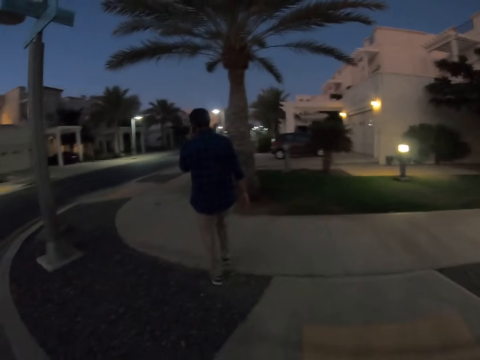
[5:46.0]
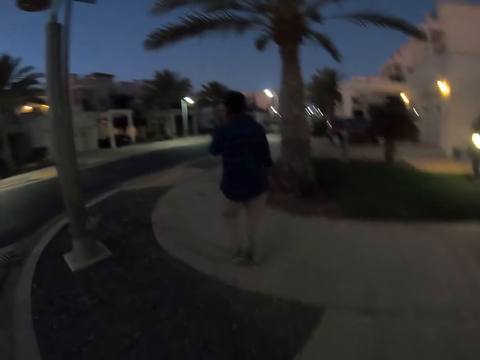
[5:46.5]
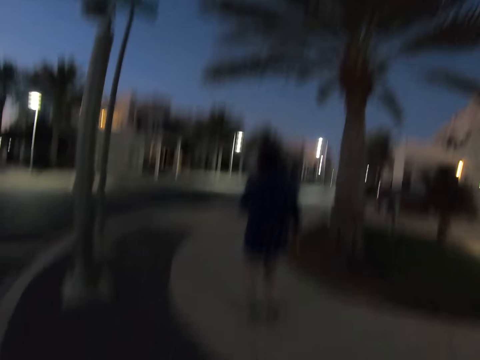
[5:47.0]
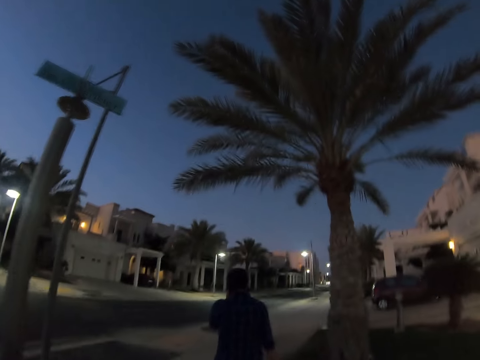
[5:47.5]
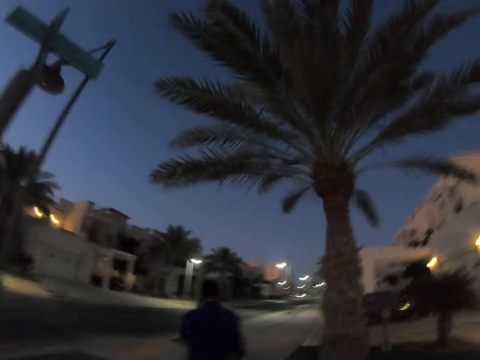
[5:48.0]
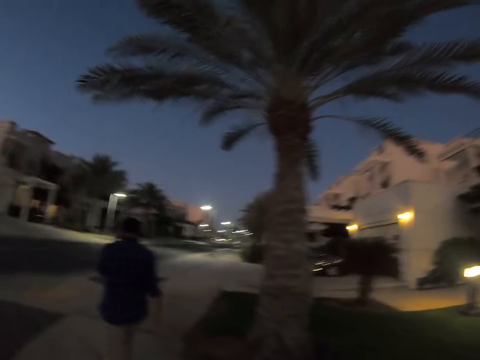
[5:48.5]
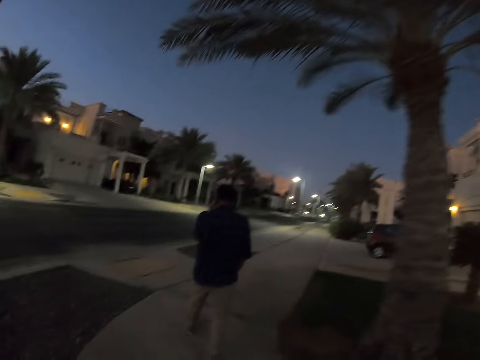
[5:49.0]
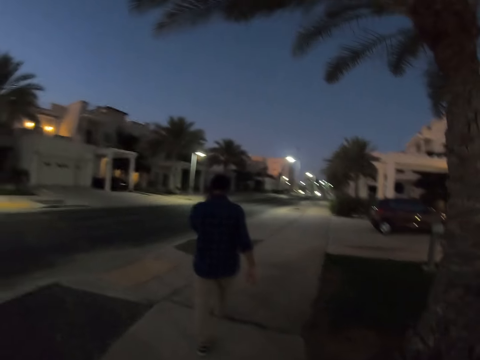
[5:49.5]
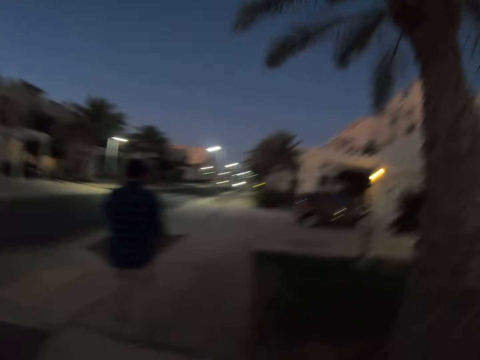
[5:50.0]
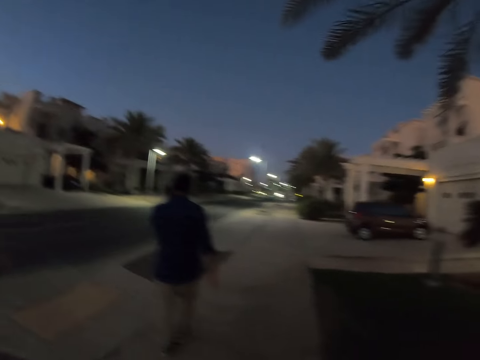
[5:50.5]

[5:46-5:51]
The camera wearer walks on the pavement.

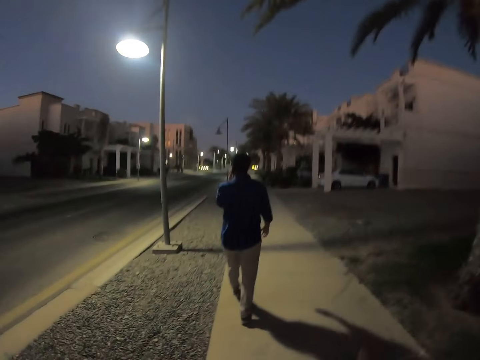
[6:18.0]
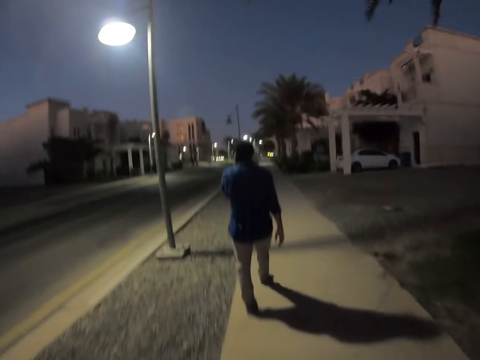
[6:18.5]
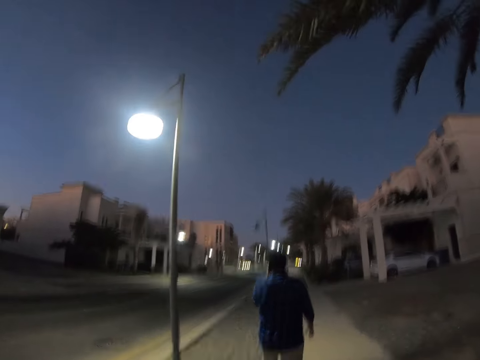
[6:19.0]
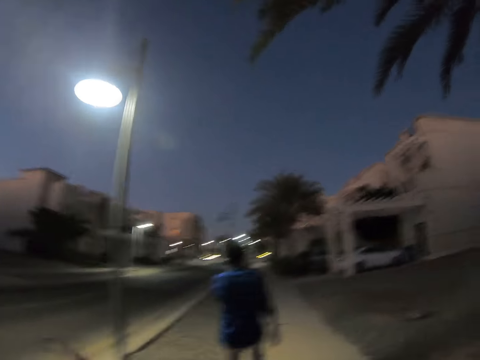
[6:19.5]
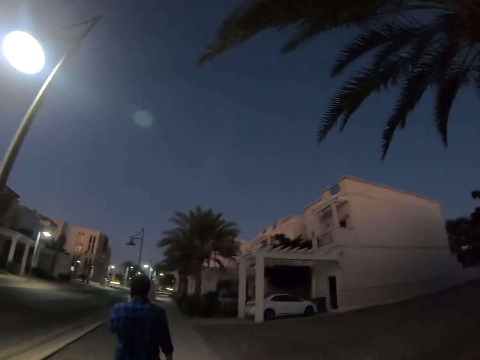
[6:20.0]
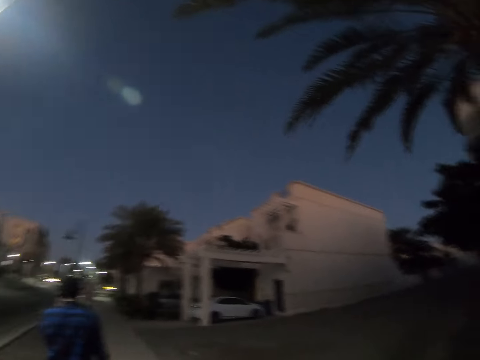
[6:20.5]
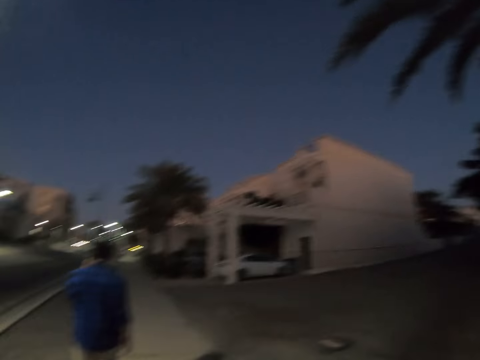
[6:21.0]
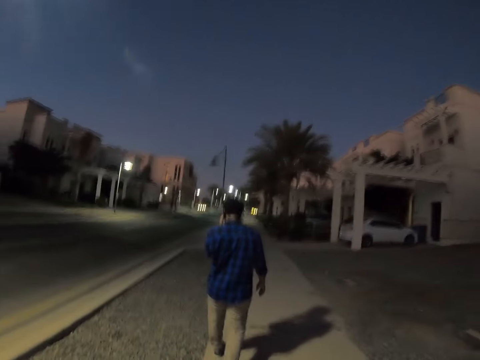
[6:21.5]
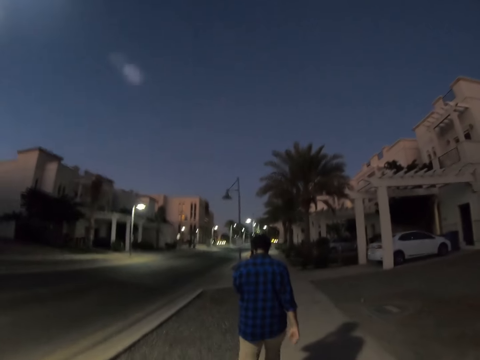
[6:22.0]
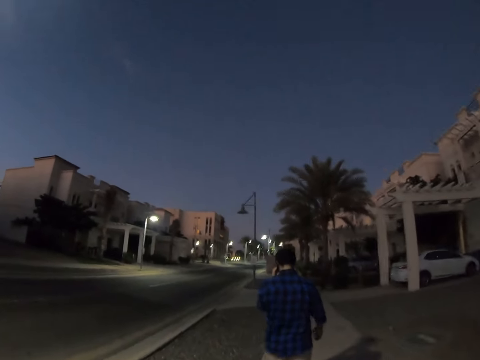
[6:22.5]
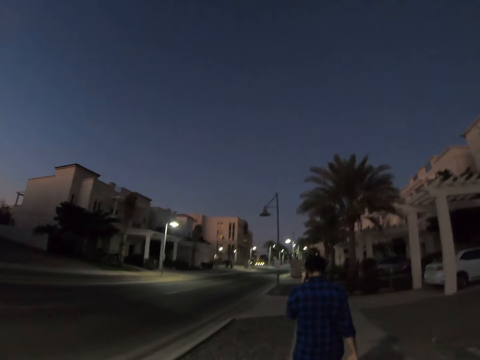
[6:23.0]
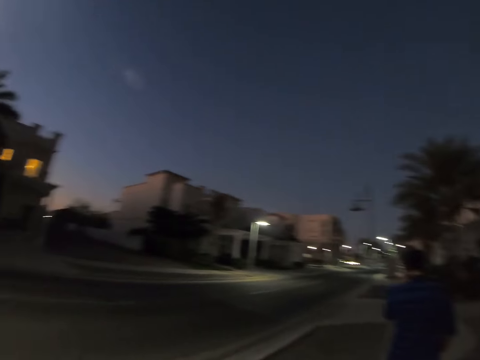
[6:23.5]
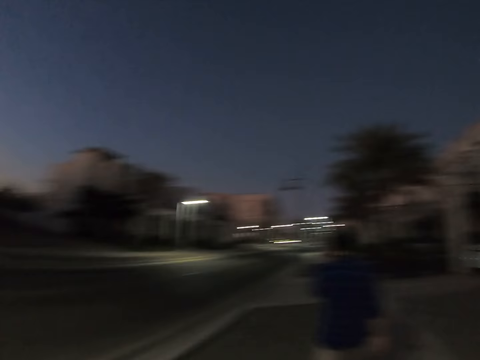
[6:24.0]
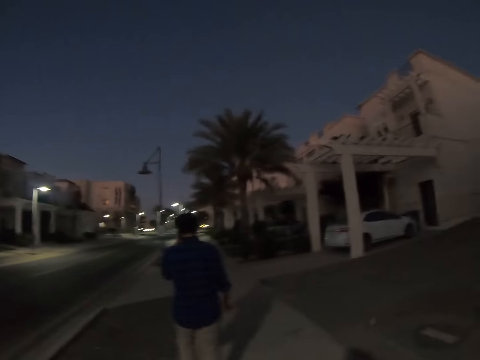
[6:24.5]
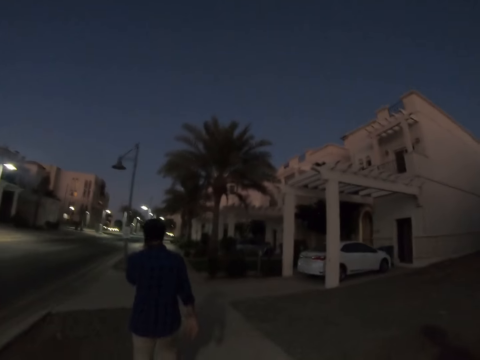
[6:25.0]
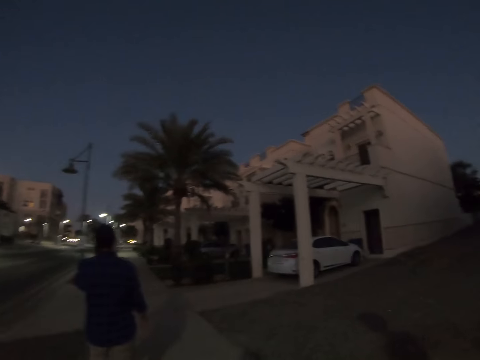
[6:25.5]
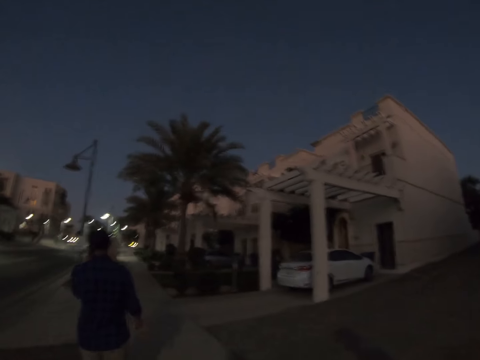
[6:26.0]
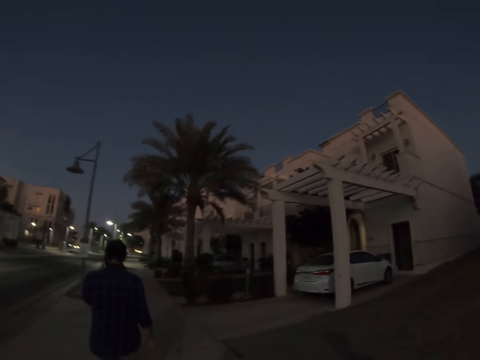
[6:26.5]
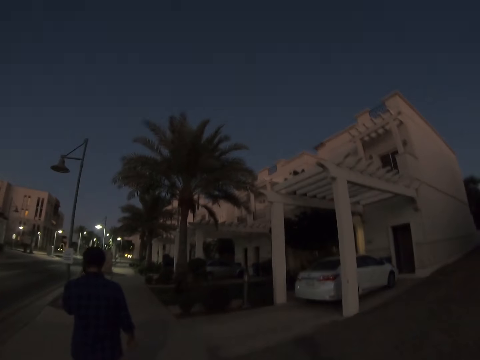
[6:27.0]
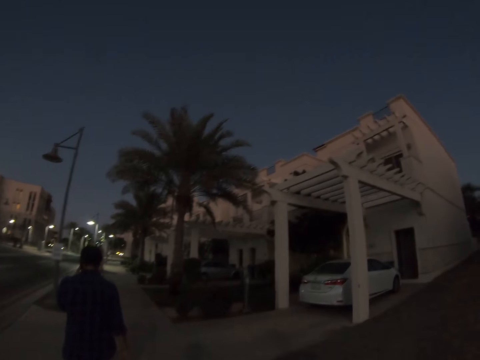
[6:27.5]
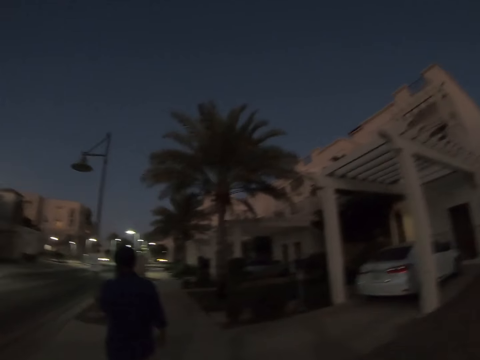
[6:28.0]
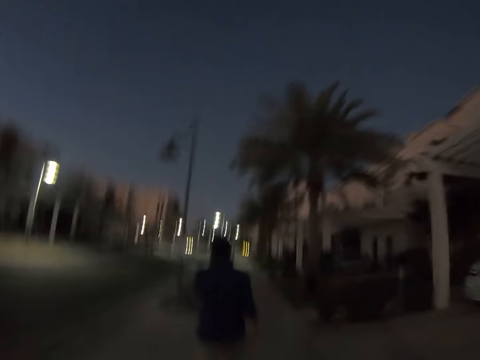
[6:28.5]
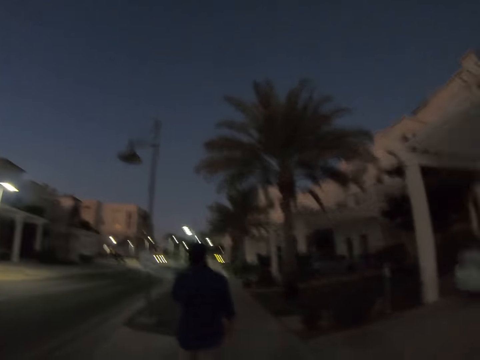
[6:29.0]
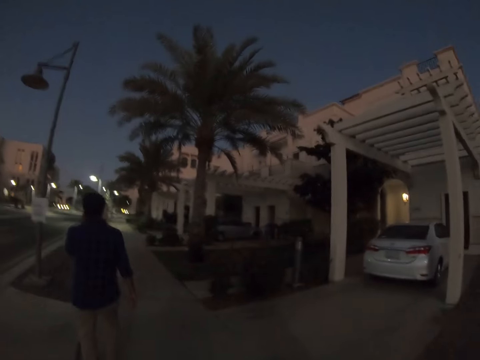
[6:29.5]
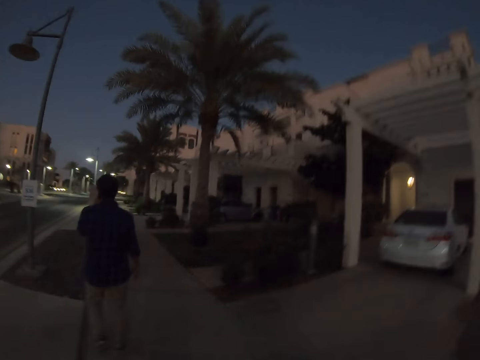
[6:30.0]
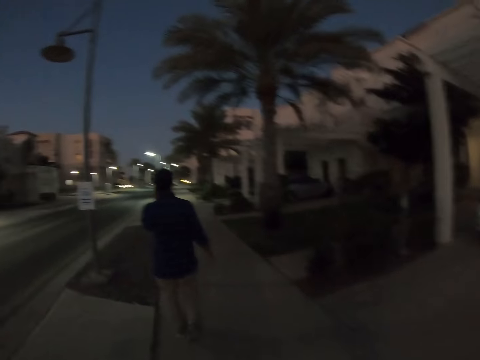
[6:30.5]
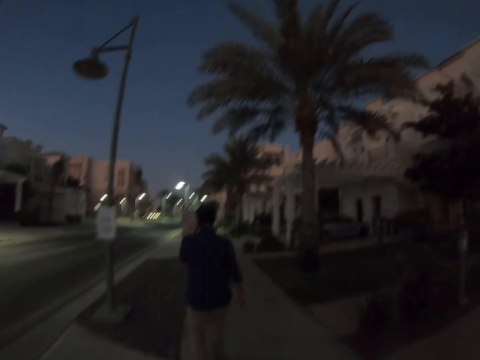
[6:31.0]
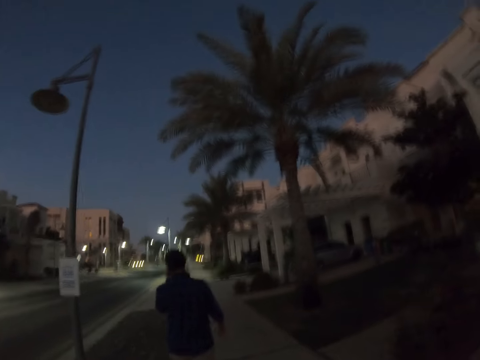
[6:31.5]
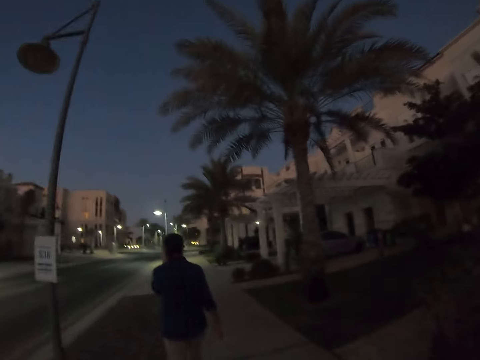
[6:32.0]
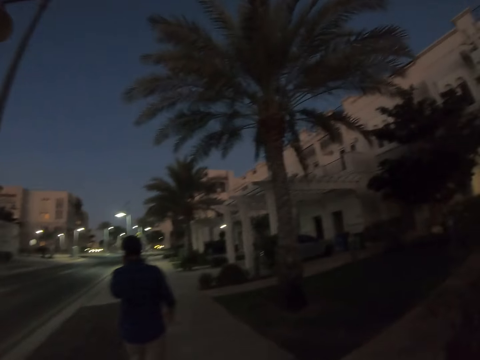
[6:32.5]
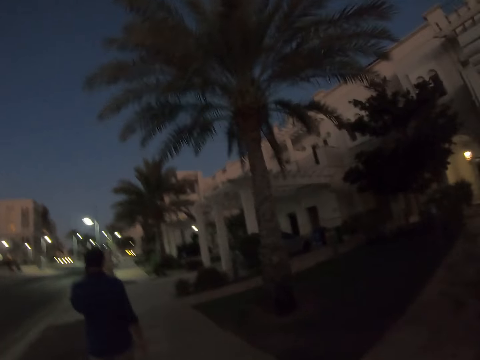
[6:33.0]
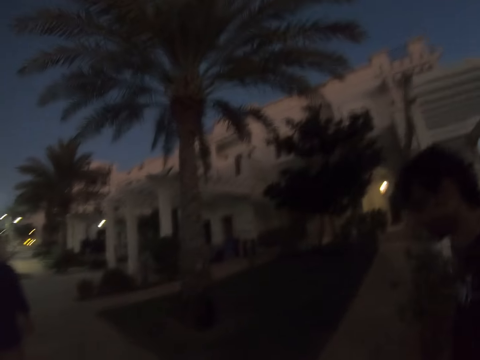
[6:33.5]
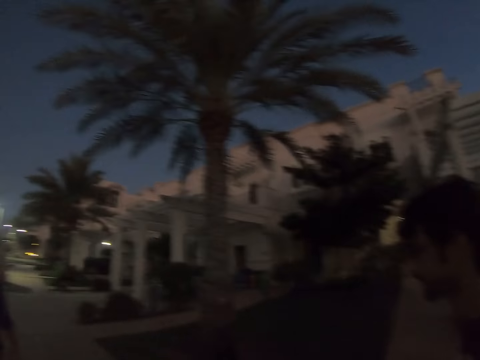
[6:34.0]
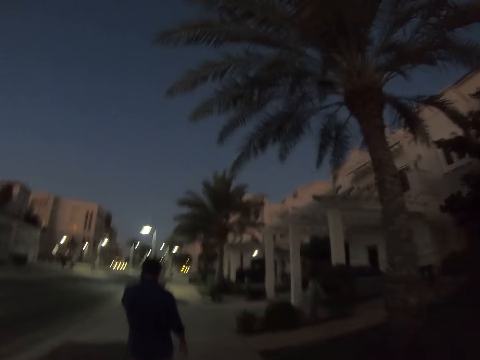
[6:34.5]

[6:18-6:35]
The camera wearer moves their hand. They walk. A man walks on the pavement. The camera wearer walks on the pavement.

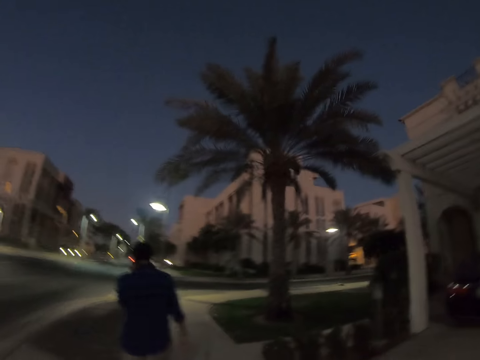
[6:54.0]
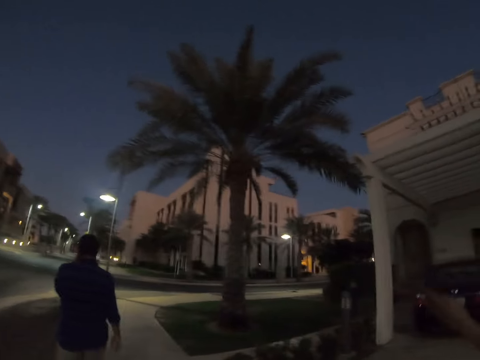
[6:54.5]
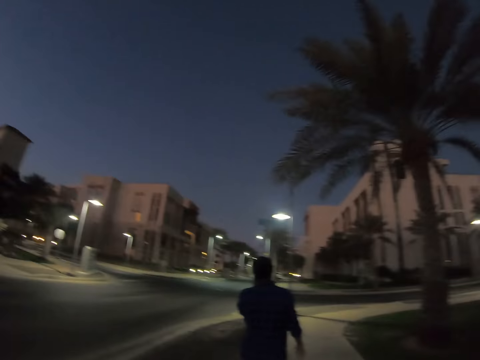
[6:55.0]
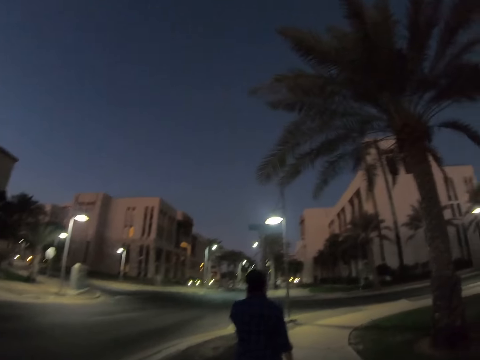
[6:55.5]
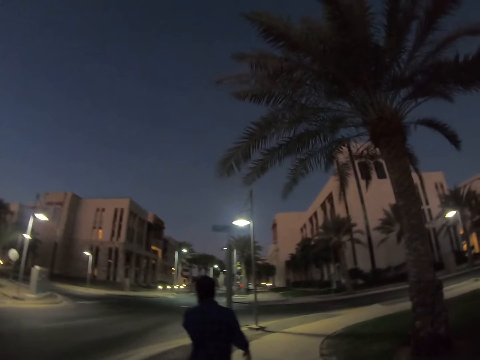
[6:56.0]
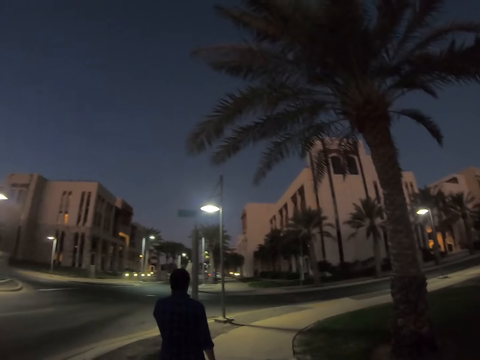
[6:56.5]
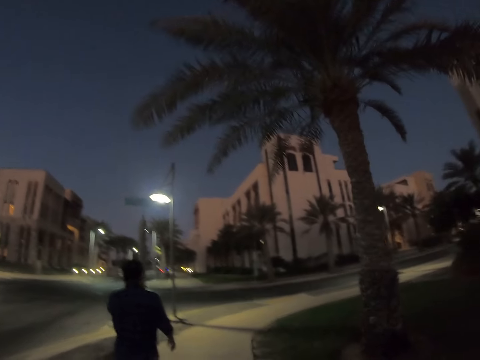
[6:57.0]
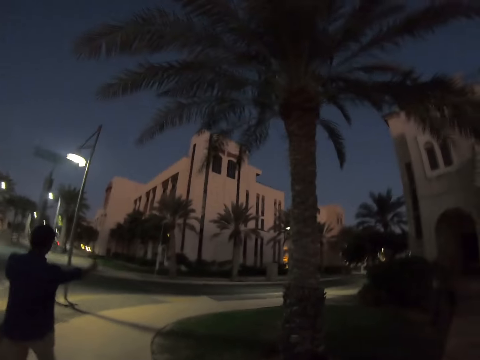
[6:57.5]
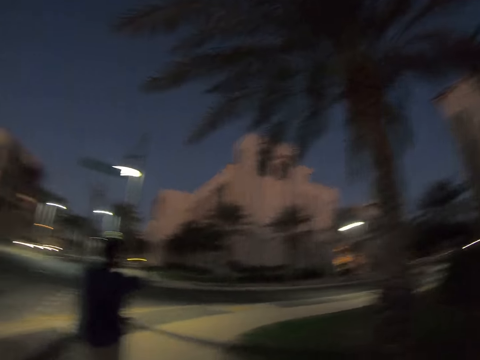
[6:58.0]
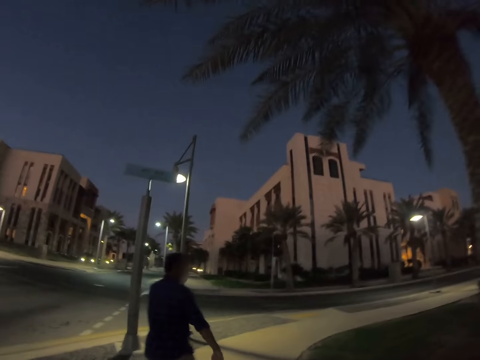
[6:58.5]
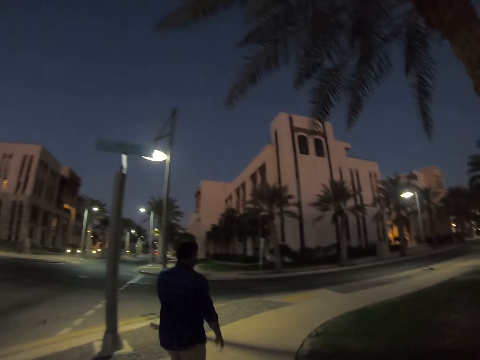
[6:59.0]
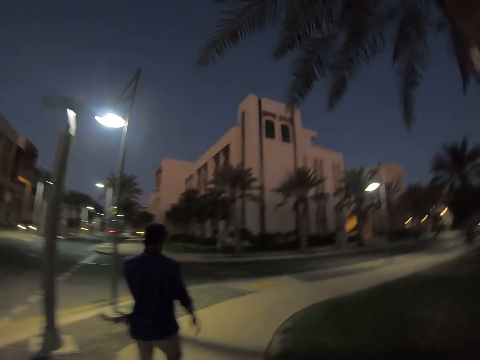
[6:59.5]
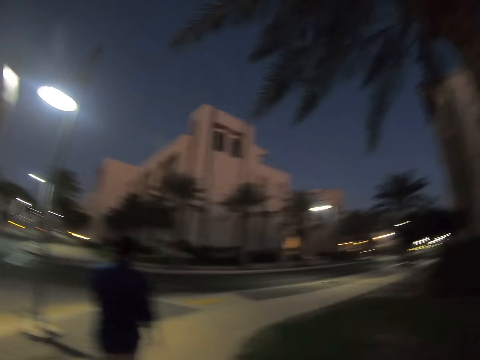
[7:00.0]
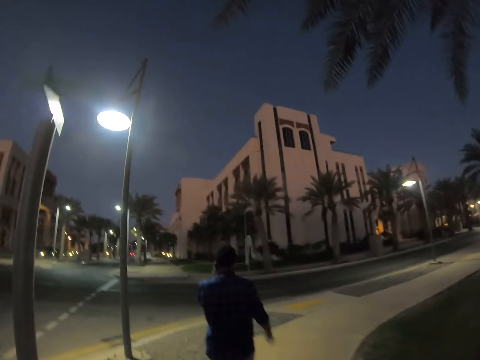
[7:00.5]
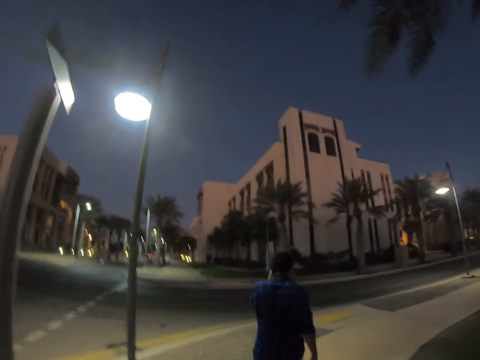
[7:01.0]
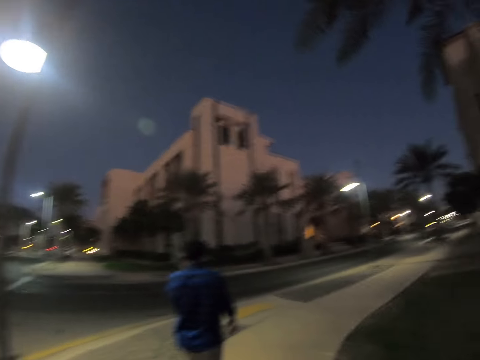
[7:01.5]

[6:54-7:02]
The camera wearer looks around. They walk on the pavement.
